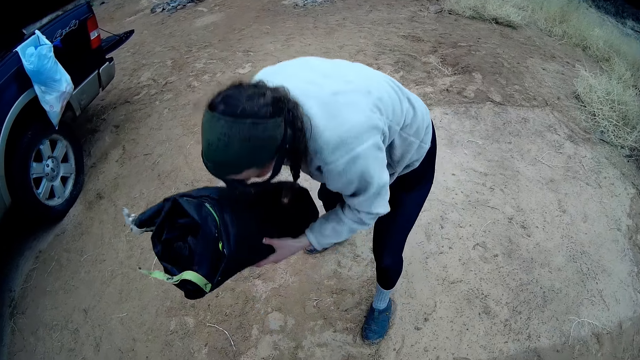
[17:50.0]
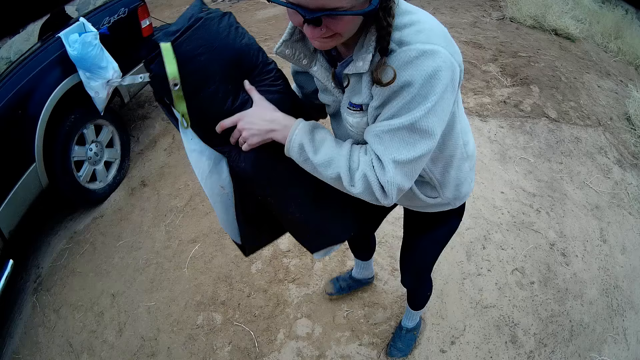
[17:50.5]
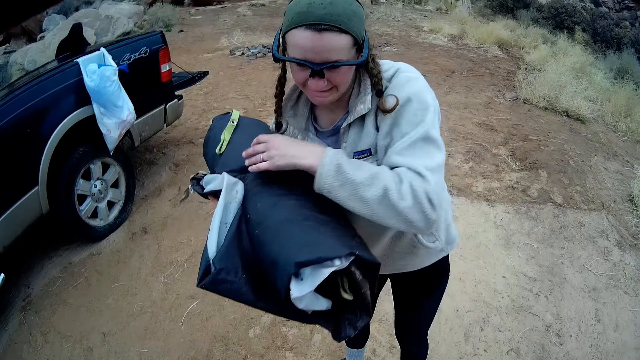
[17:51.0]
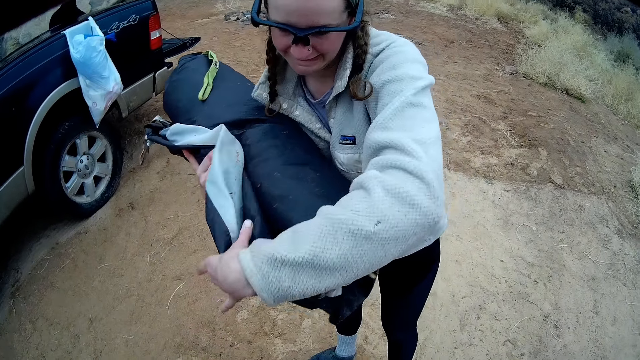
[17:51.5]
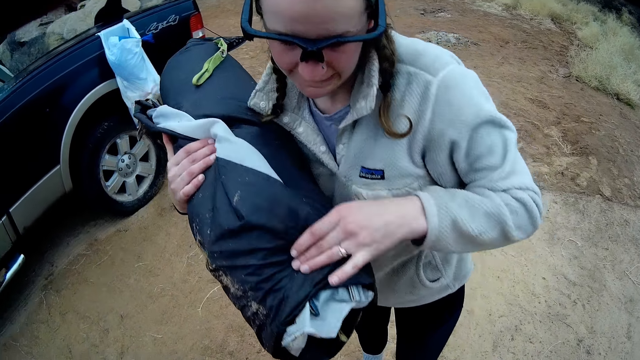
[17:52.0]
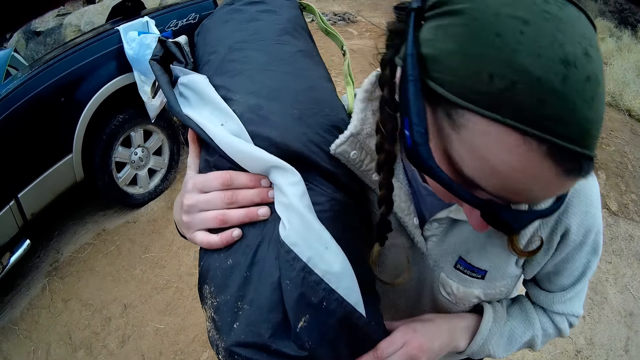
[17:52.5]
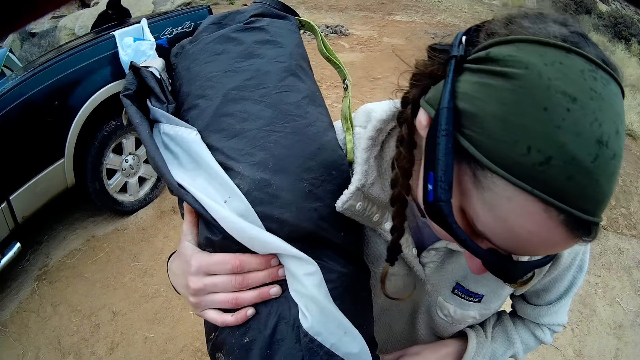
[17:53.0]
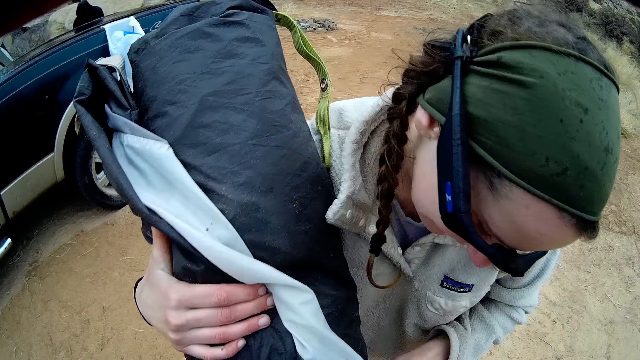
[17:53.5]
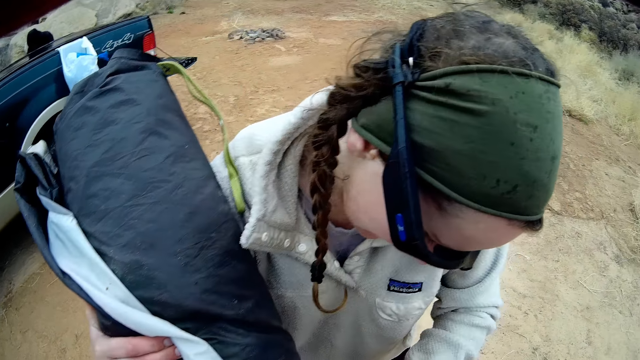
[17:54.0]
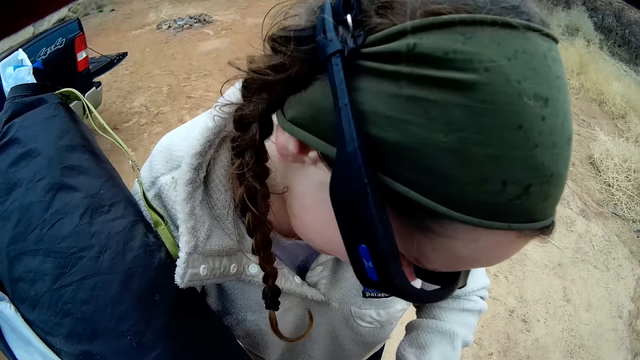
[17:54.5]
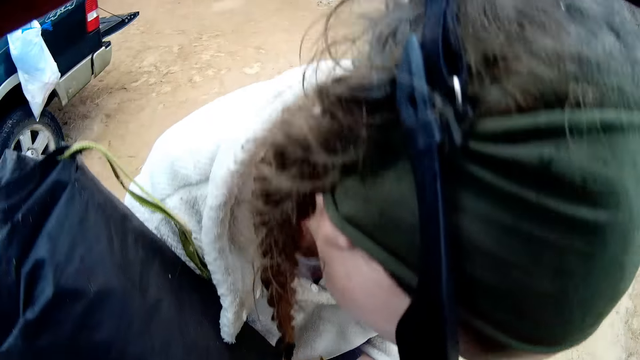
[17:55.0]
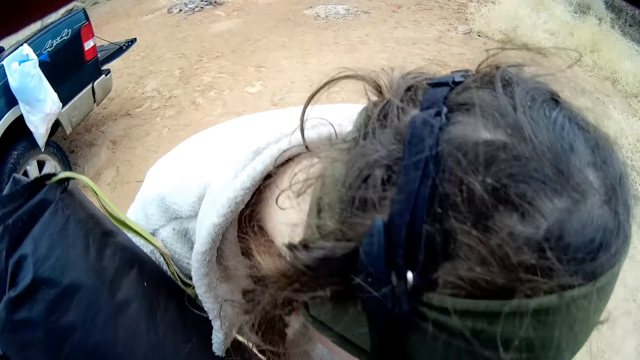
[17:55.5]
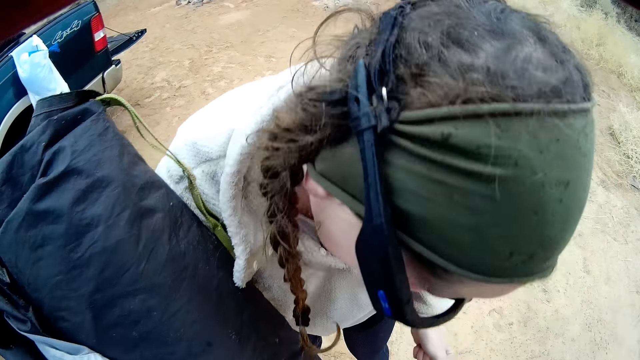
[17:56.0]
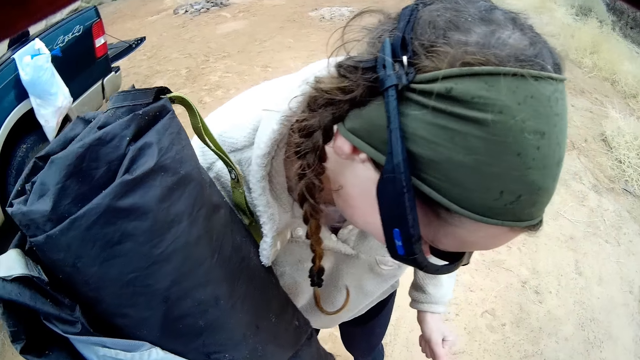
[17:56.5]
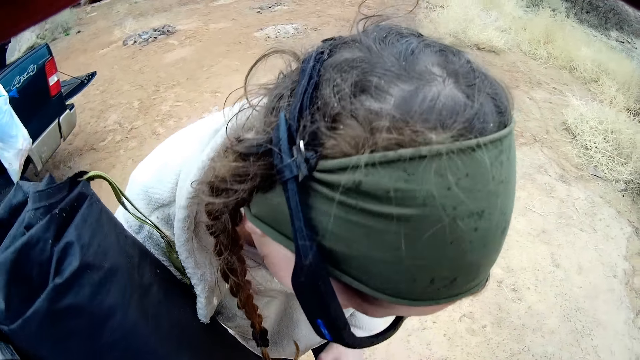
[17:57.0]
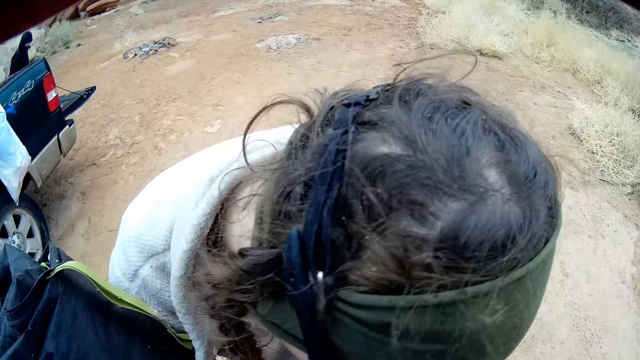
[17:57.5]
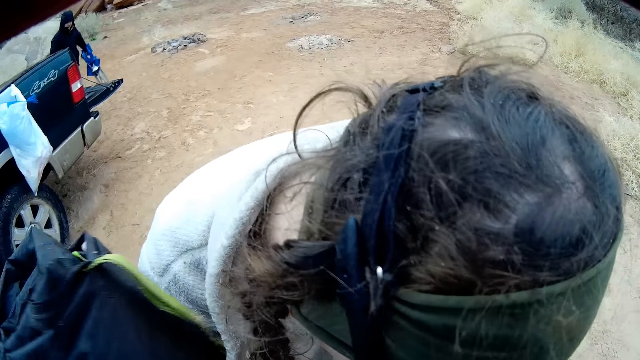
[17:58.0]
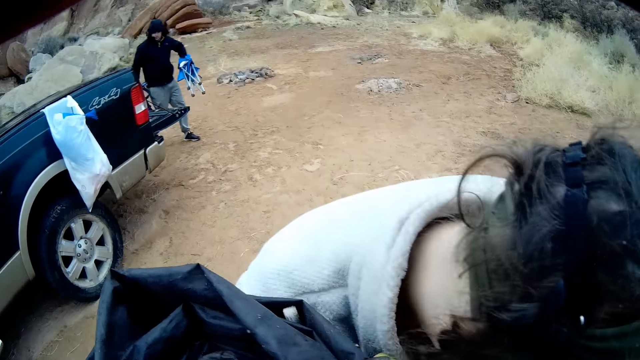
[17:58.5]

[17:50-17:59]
The woman holds the tent or tarpaulin with the other hand. The woman bends.

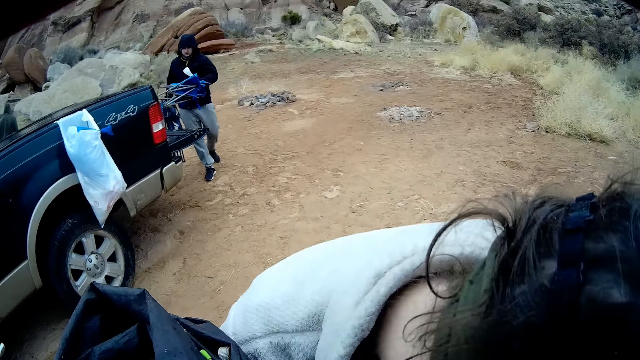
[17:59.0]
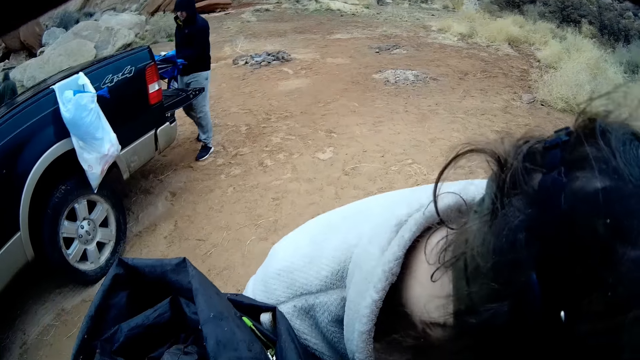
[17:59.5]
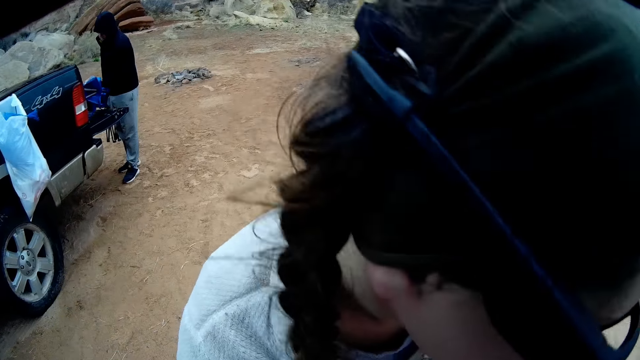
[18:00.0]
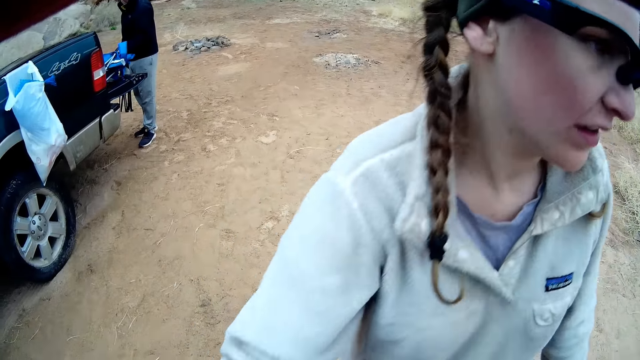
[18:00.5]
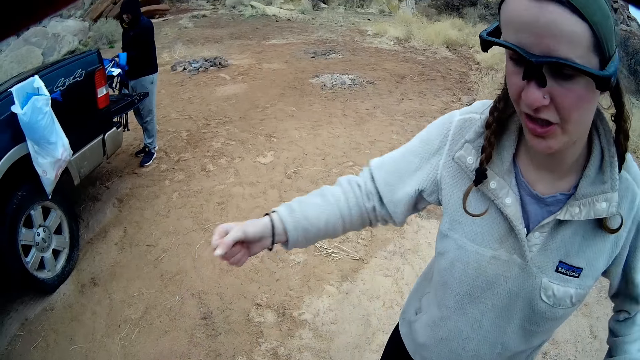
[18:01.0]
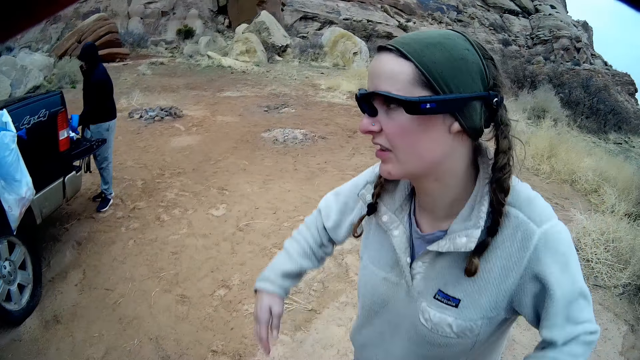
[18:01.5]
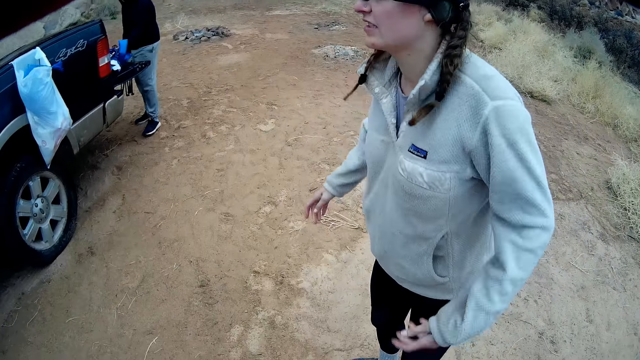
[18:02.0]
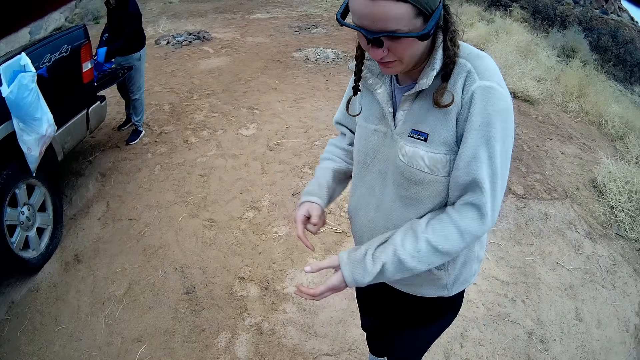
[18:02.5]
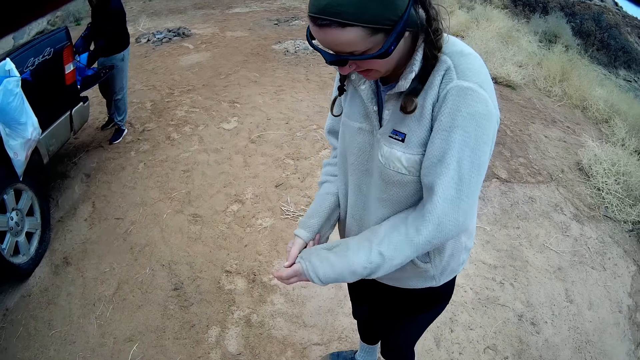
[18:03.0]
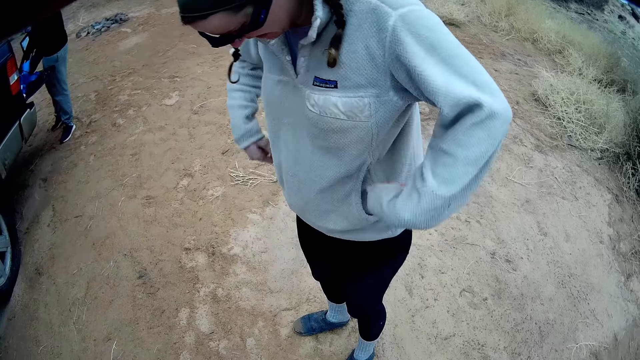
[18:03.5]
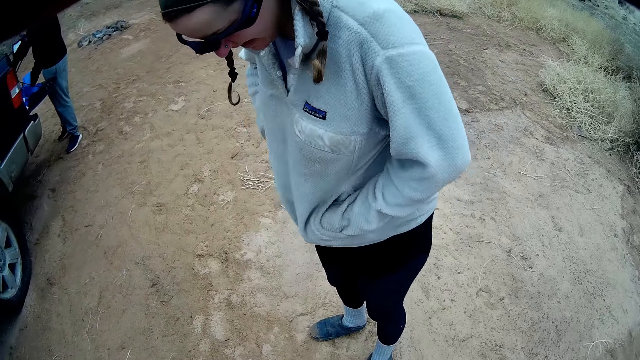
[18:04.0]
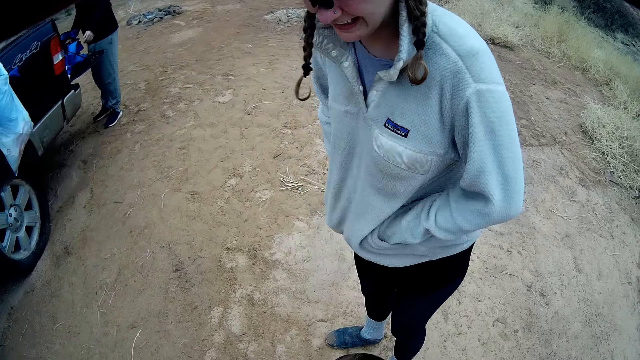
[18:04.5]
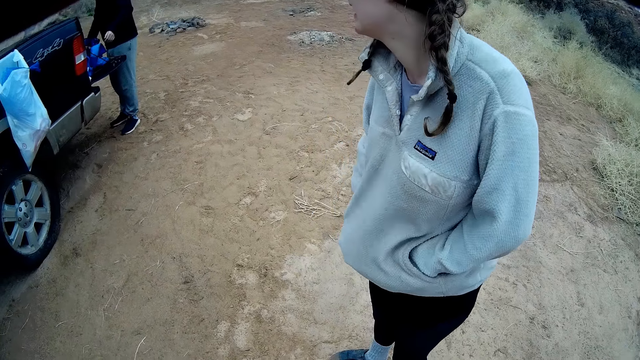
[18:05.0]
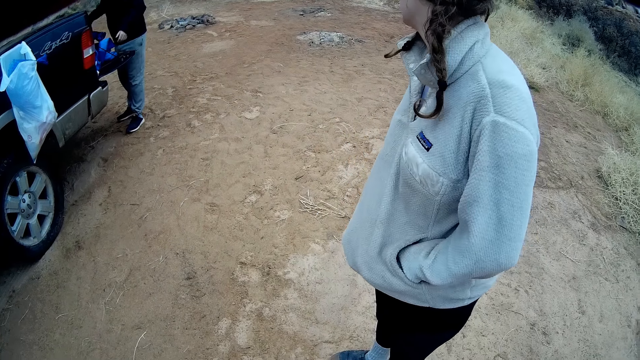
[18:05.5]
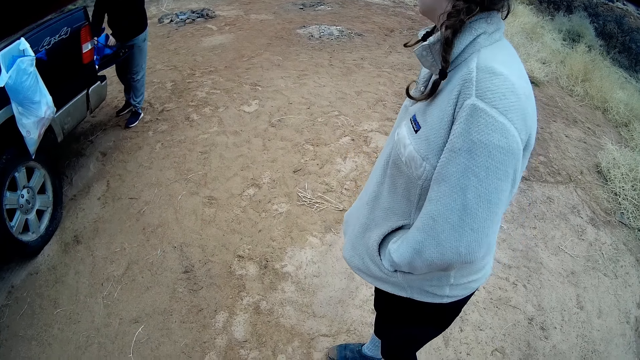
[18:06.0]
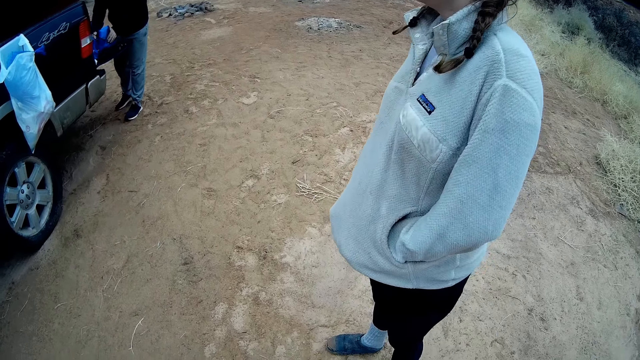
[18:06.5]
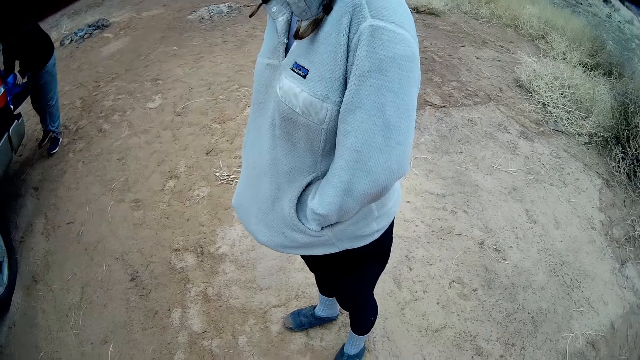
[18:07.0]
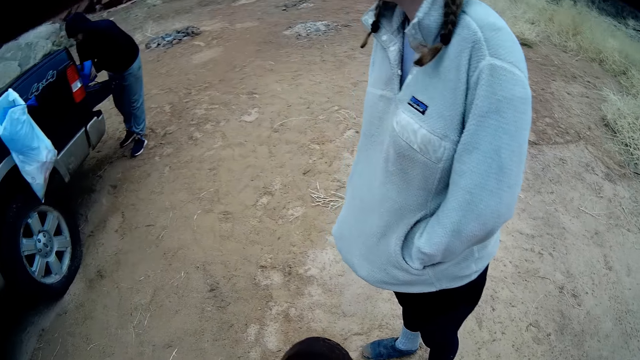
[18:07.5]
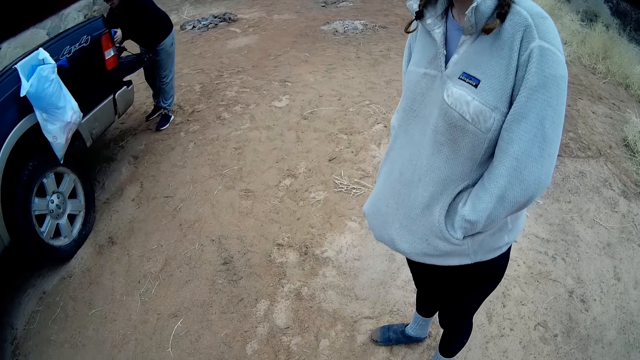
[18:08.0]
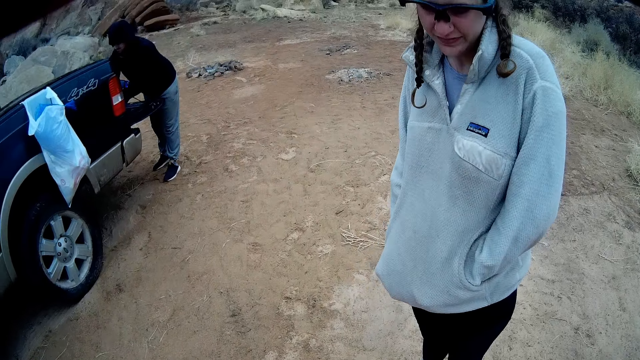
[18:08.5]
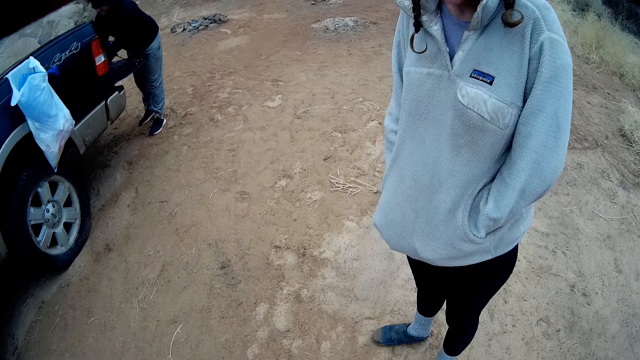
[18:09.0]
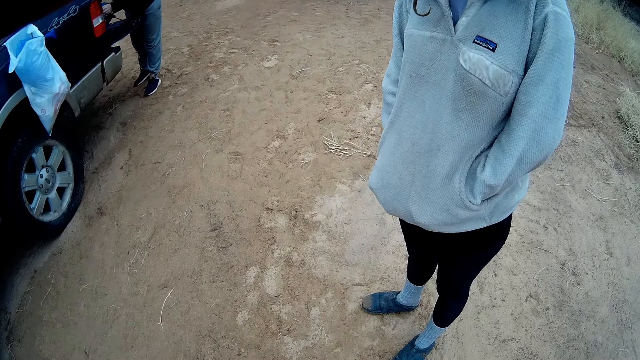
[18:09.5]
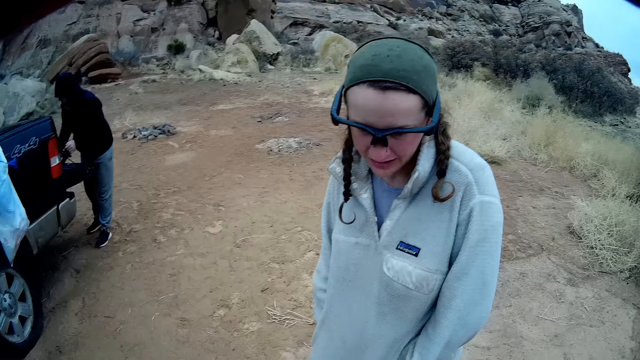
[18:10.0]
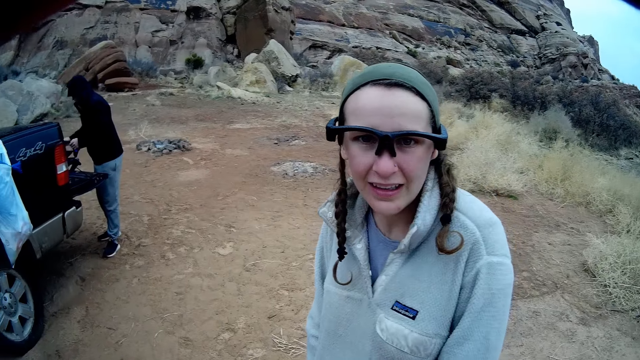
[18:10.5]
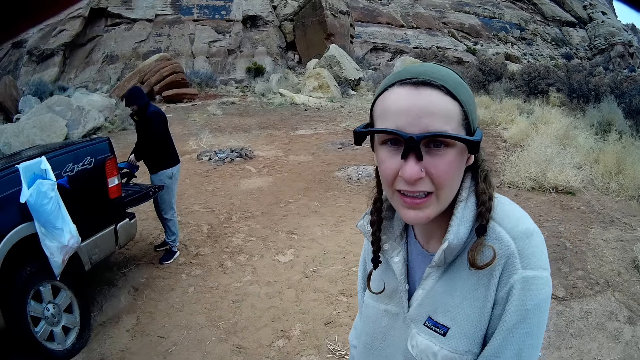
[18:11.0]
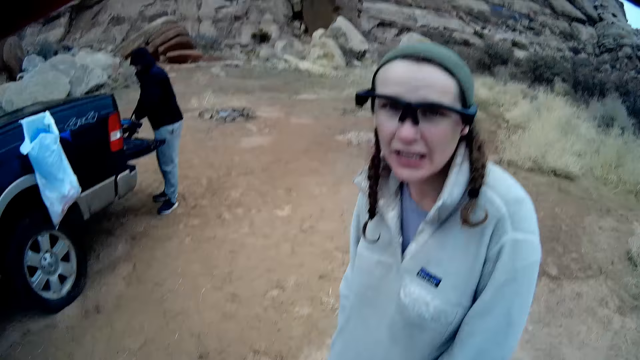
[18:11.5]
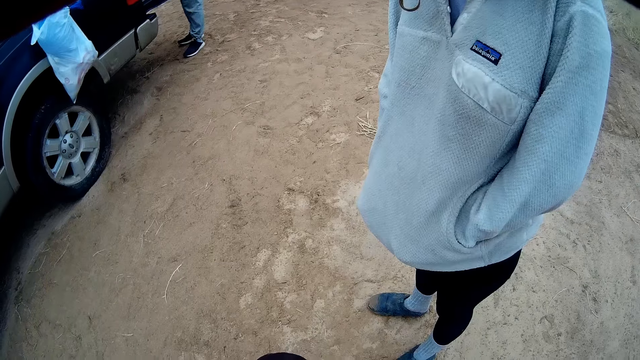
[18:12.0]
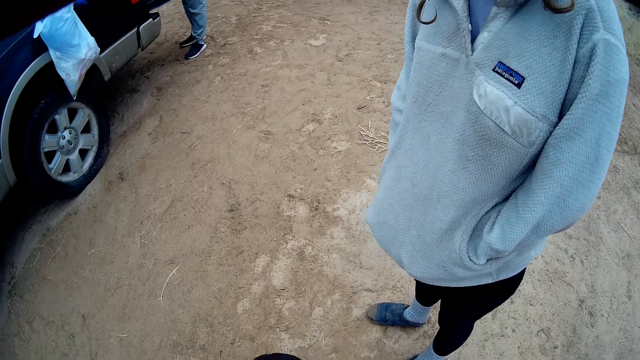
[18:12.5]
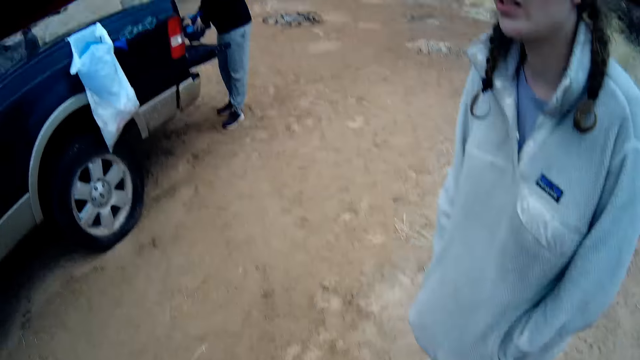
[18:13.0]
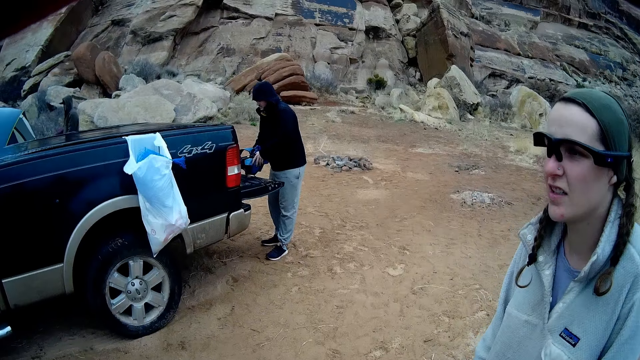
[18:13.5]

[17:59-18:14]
The woman stands up. Another man walks behind the woman. The man places a cloth on the back of a truck. The woman shakes her hands, puts the tarpaulin in the bag, holds one hand with the other, puts hands in the pocket, and pulls the sweater. The camera wearer looks around the field. They lift a rolled tent. The woman looks at the camera wearer.
